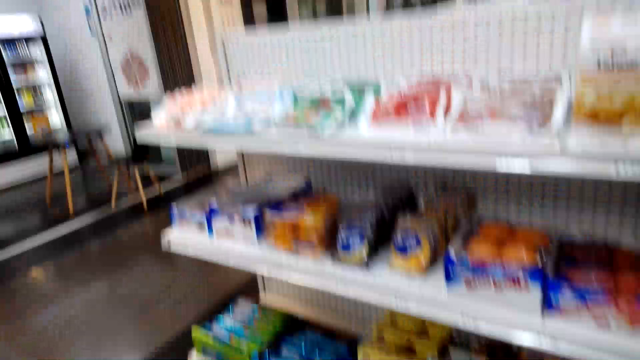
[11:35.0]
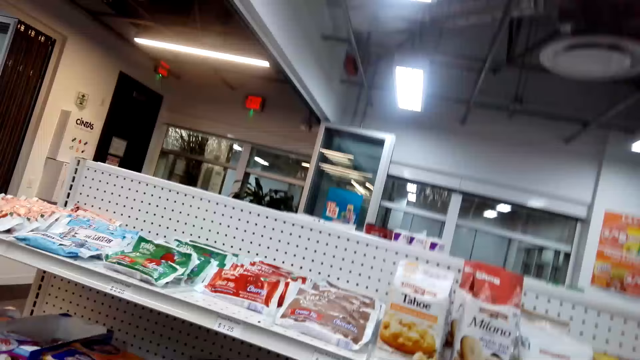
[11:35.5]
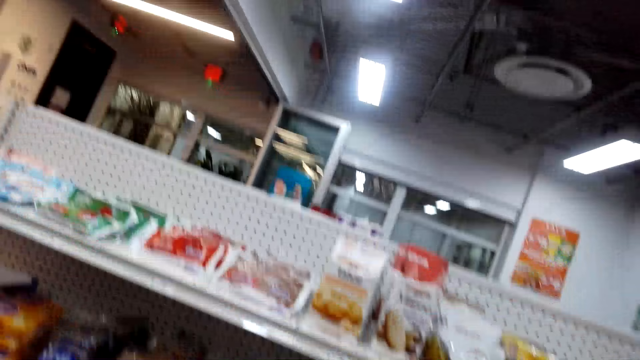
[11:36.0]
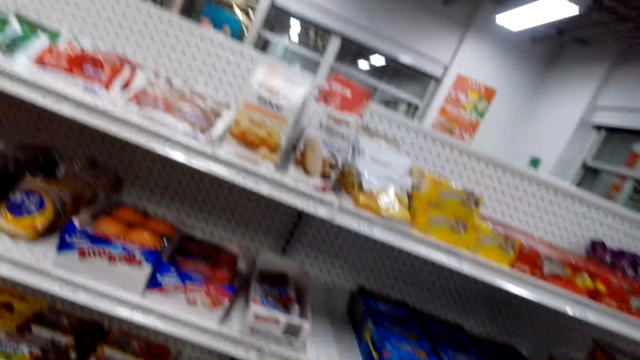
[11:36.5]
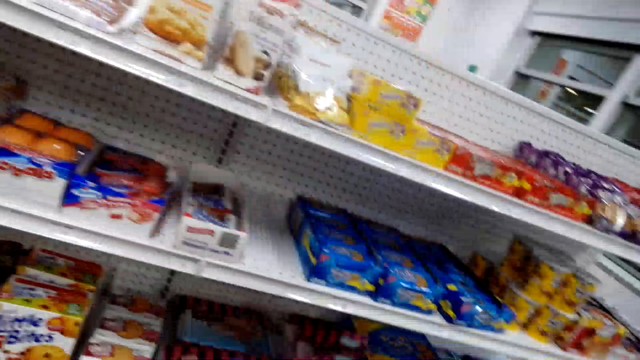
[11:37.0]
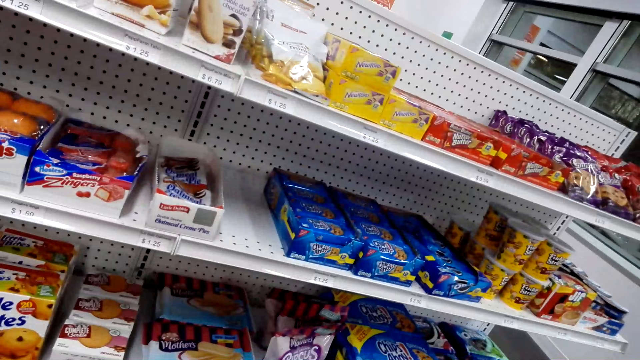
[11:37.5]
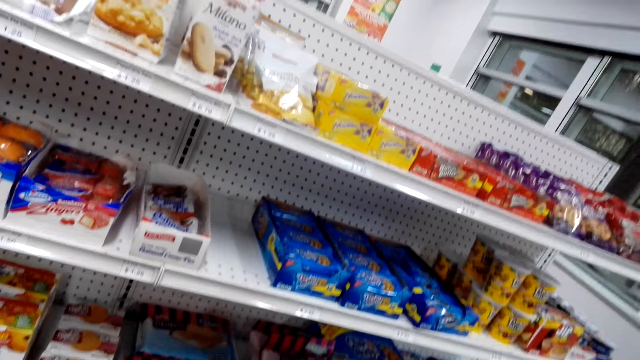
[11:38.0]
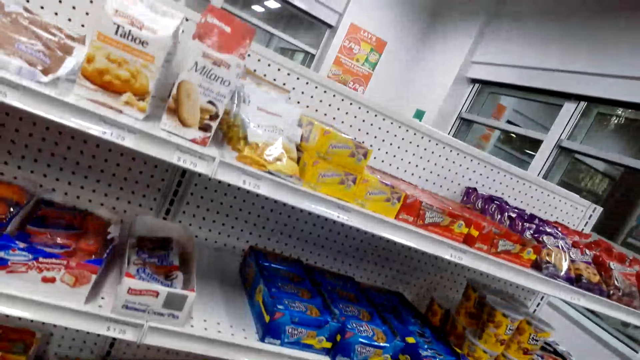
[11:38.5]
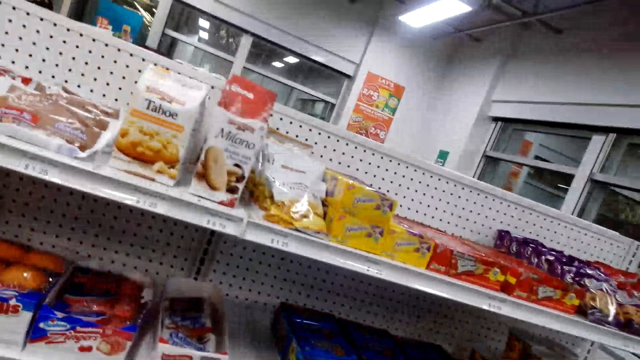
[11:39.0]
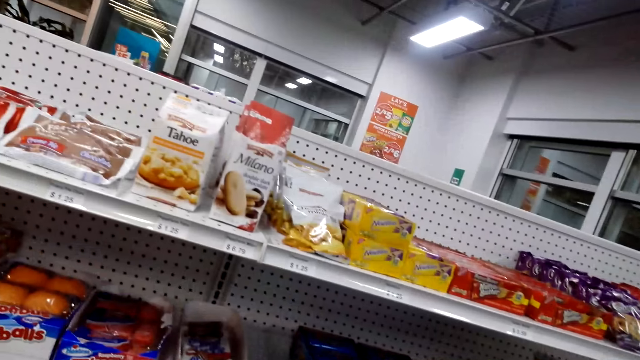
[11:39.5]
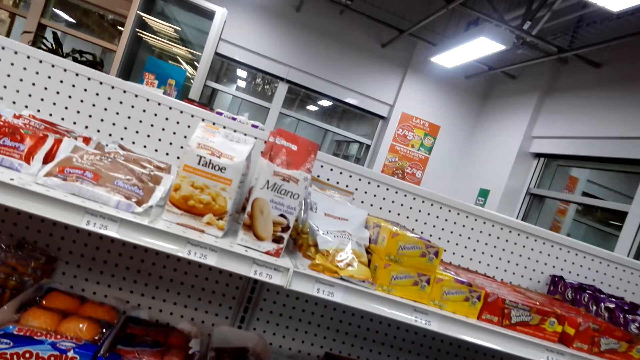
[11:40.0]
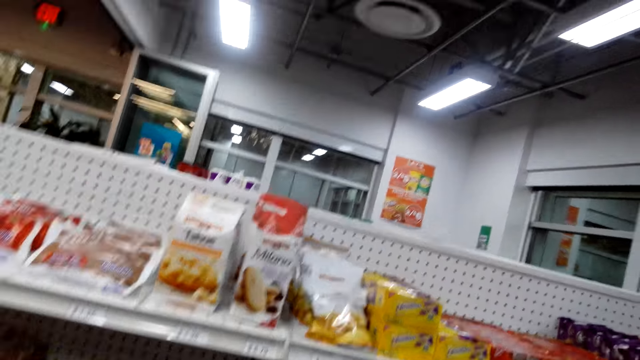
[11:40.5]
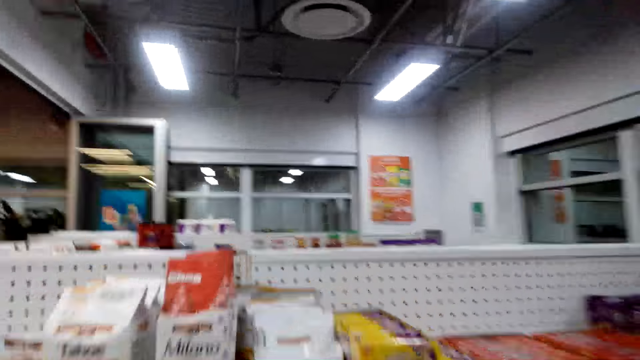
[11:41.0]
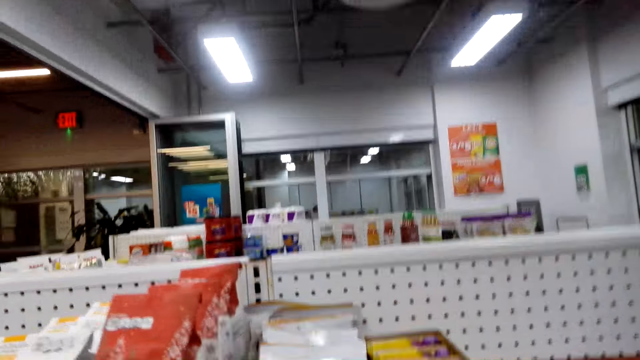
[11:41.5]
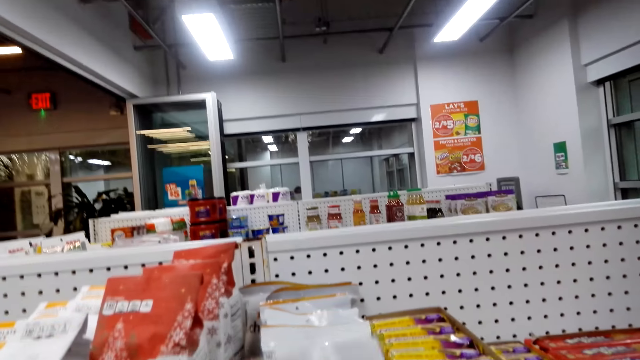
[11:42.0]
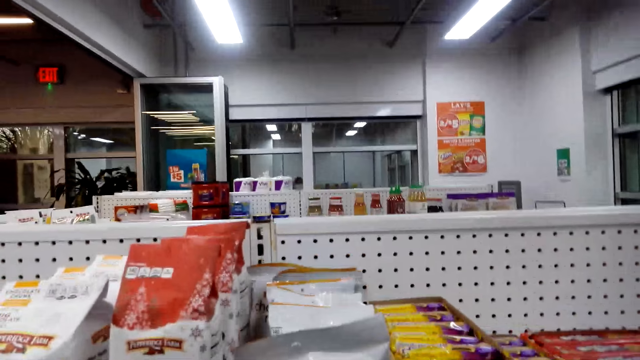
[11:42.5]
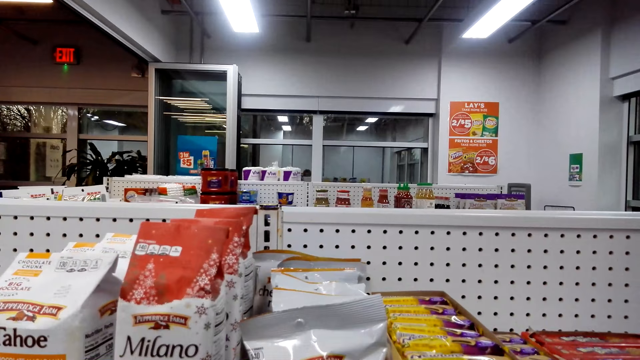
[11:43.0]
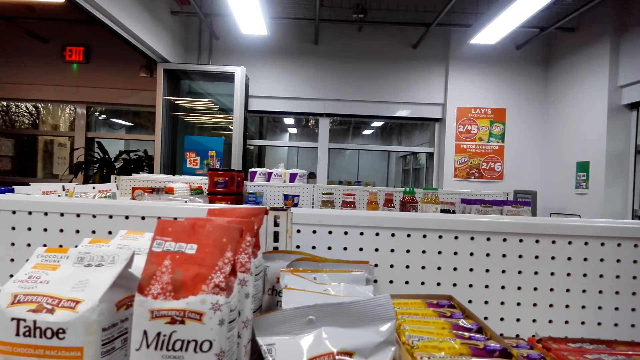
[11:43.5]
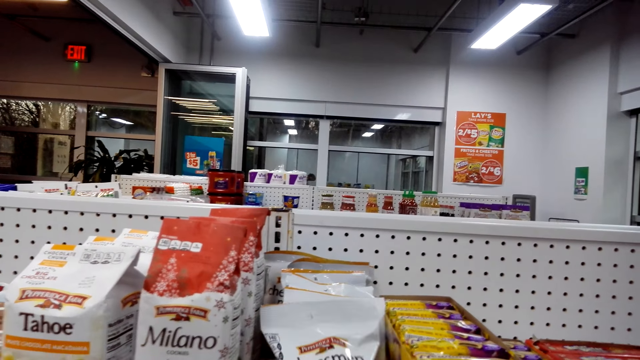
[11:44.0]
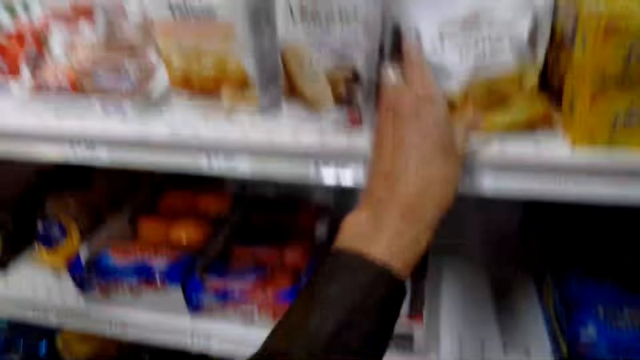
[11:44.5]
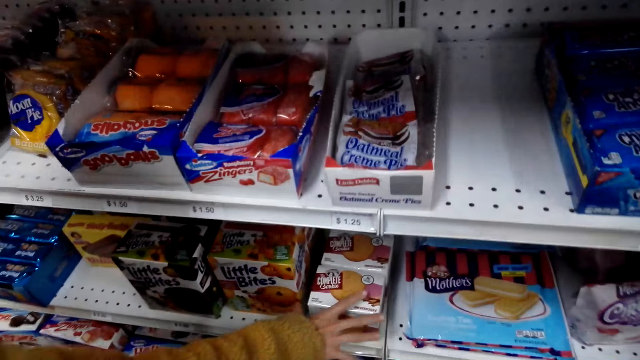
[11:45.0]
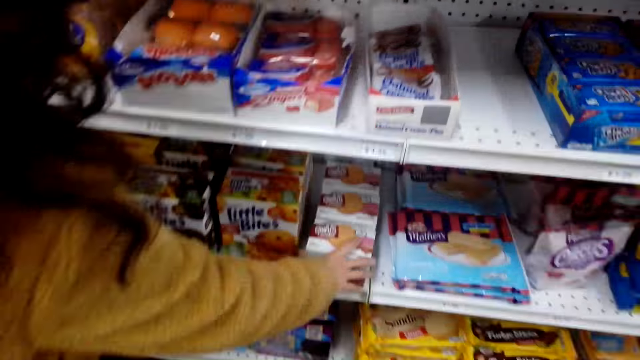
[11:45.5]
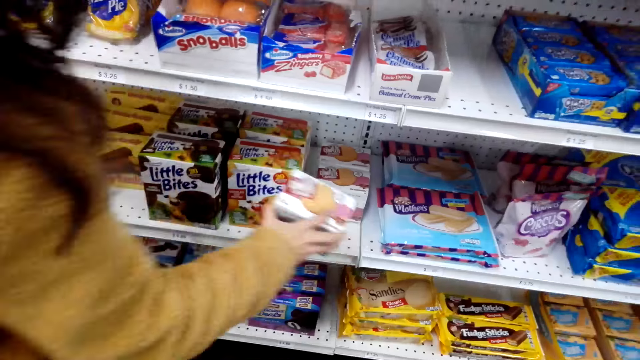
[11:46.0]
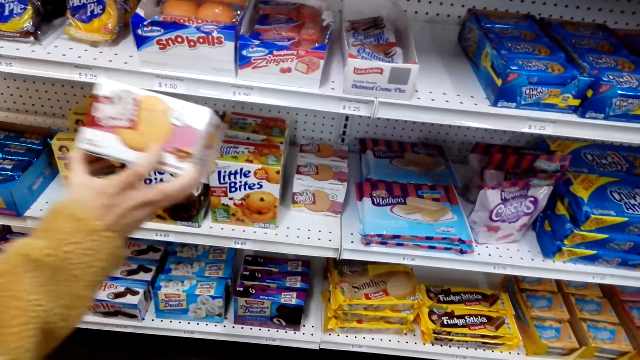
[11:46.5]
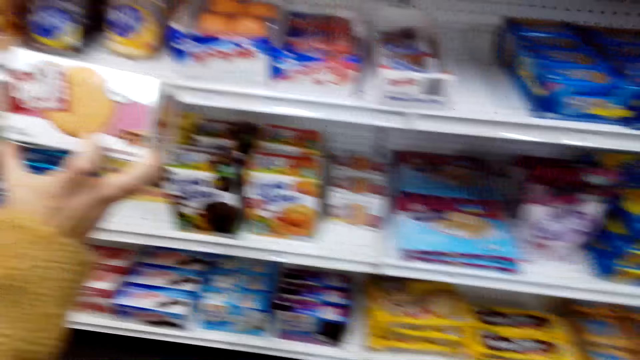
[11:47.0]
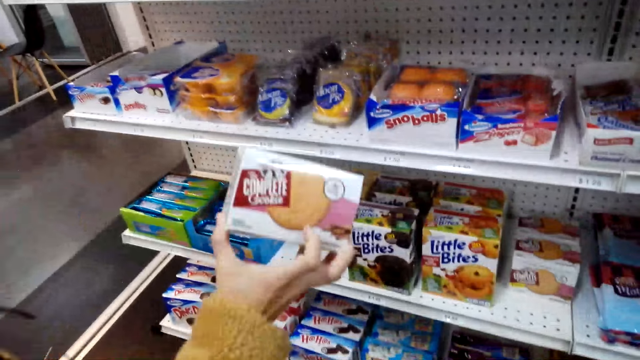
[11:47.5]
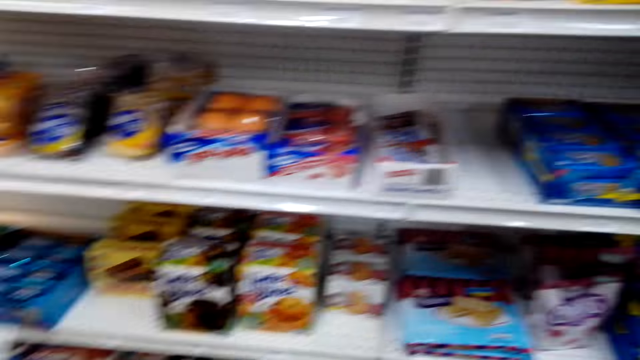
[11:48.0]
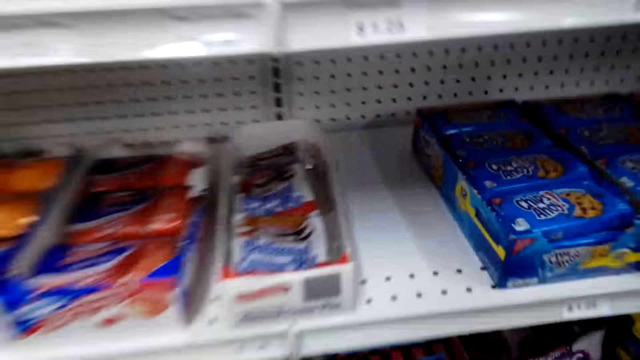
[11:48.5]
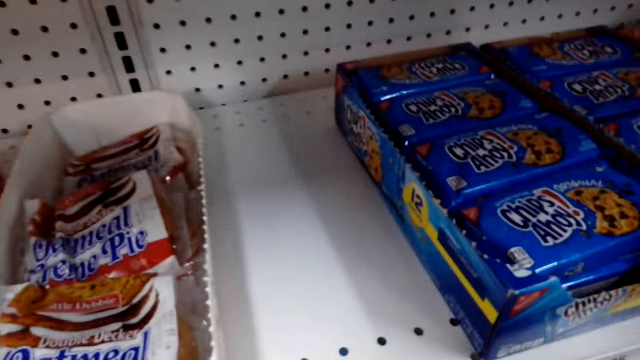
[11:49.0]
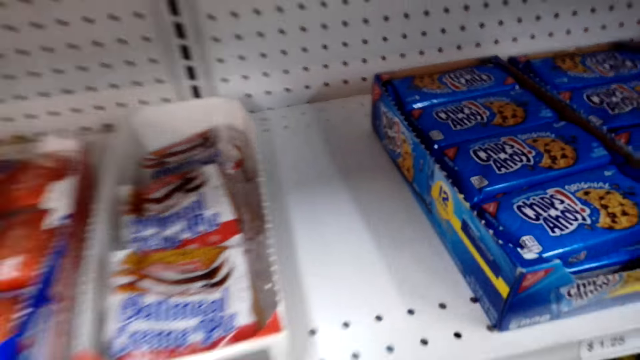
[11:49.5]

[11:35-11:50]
The camera wearer looks around the shelf. They touch a packet of candy. They hold an item. A lady picks a box of biscuits from the shelf.

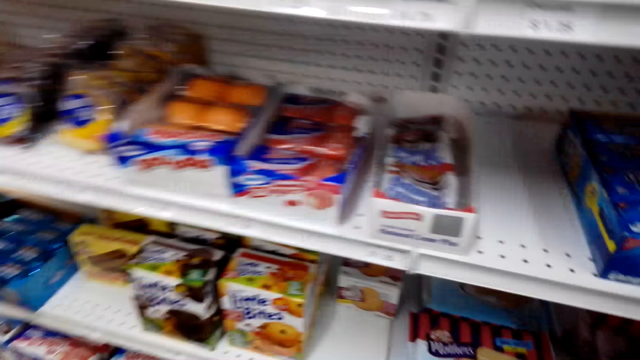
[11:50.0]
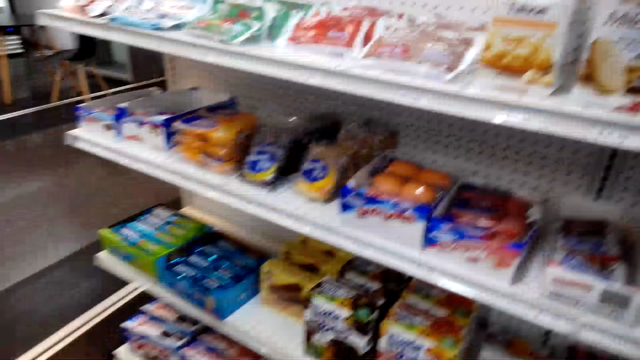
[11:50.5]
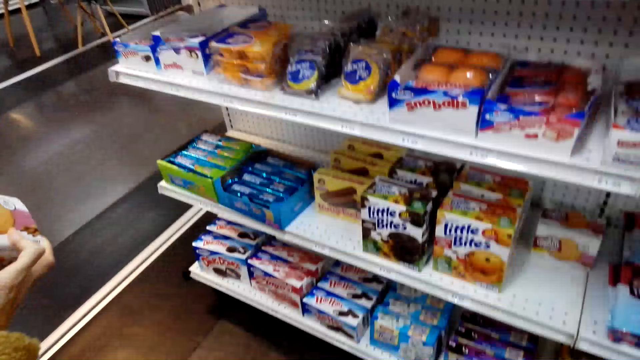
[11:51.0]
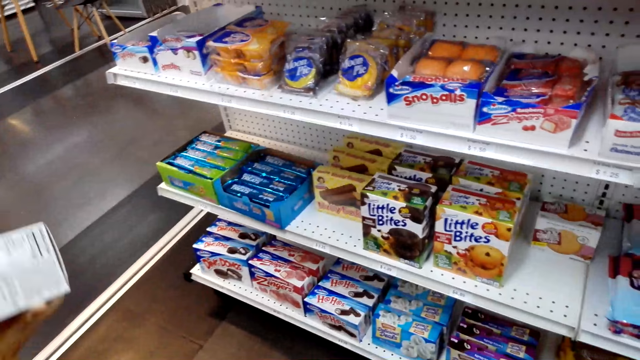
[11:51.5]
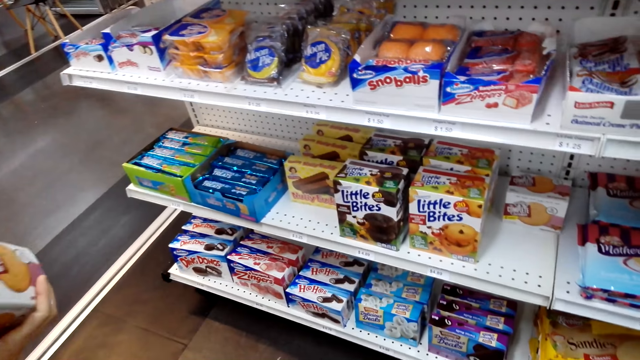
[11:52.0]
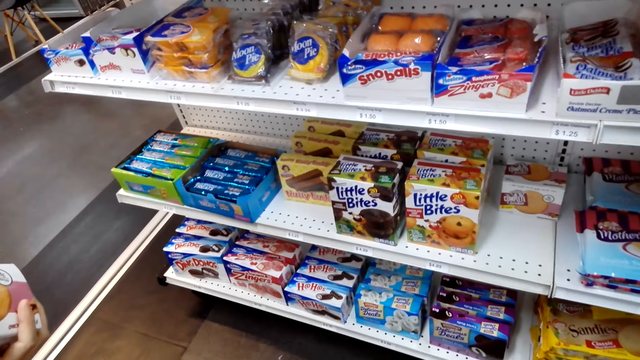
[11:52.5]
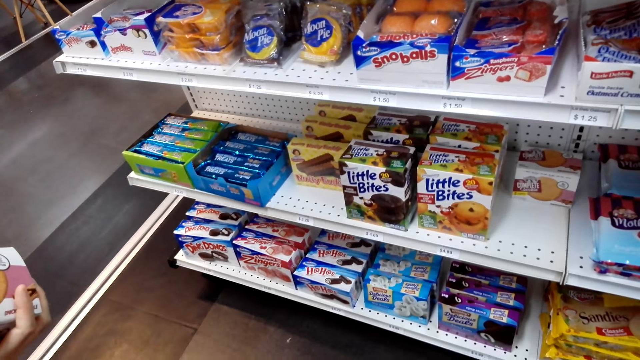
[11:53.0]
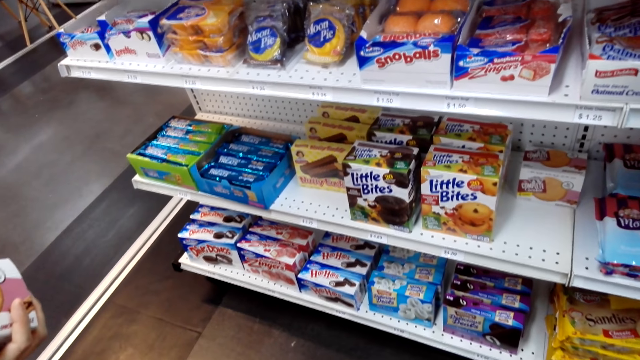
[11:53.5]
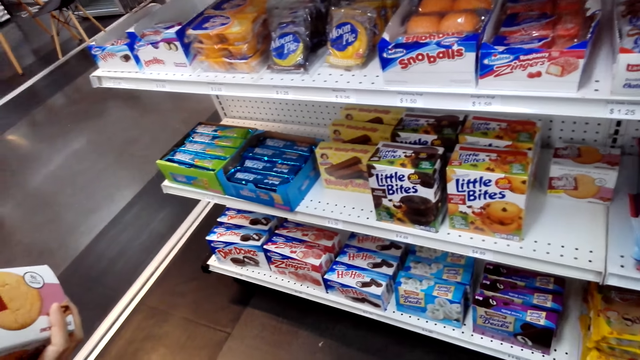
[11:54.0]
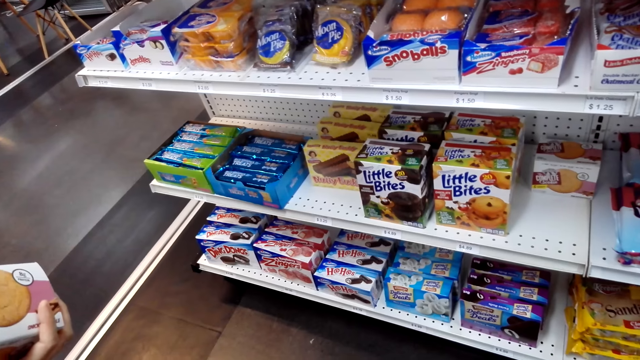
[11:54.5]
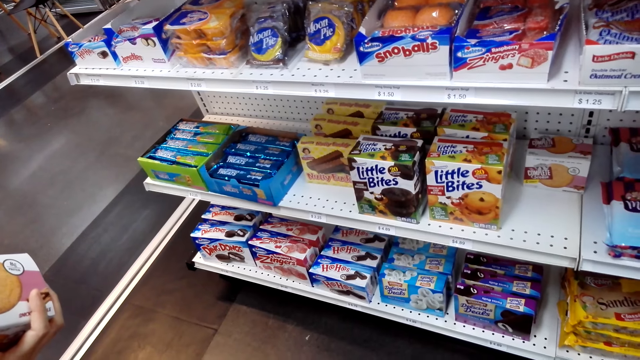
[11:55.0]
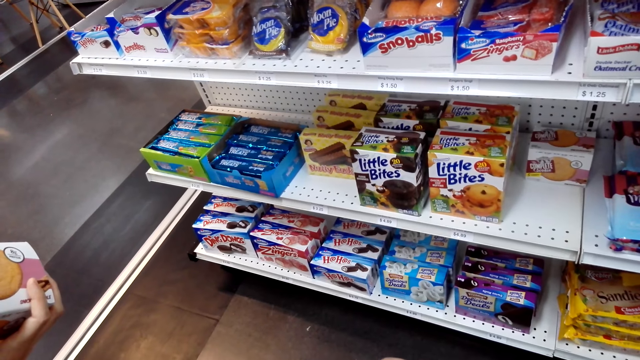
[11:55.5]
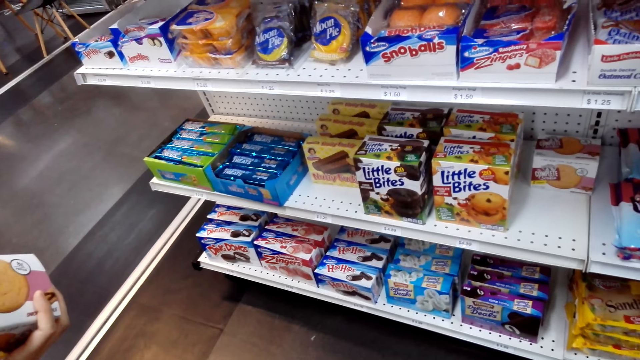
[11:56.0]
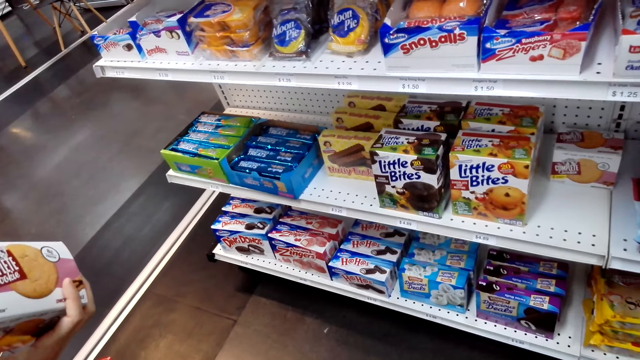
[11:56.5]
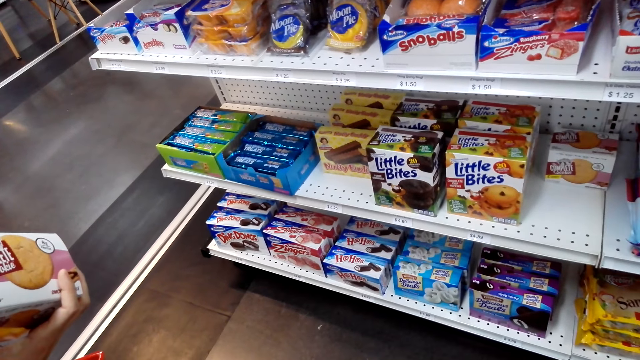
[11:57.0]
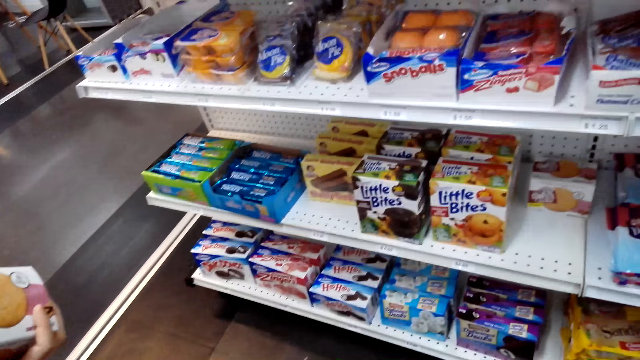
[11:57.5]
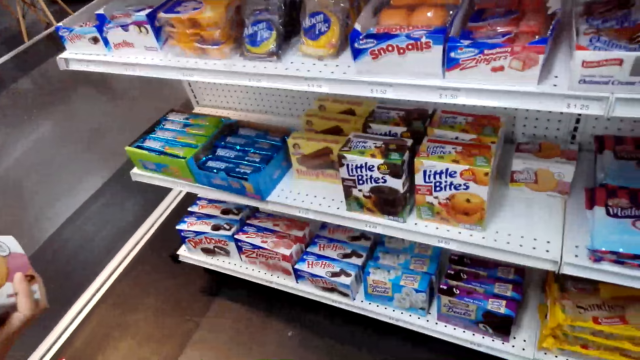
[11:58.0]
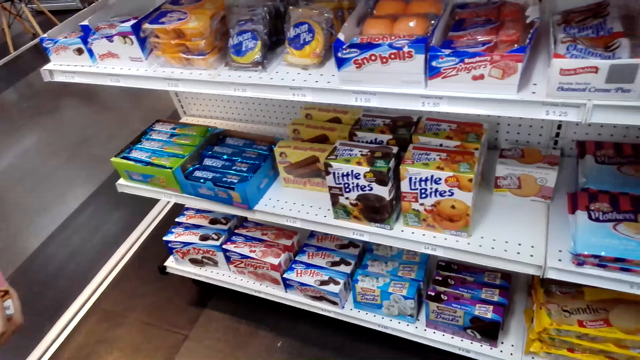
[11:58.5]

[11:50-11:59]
The lady checks the box of biscuits. The camera wearer looks around. They talk to the lady.
